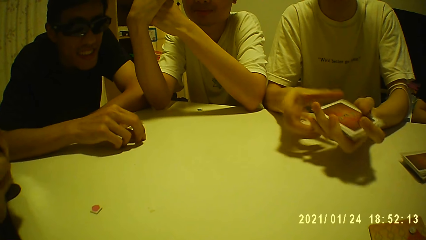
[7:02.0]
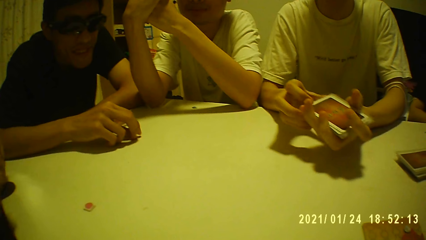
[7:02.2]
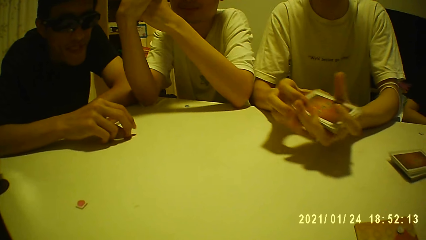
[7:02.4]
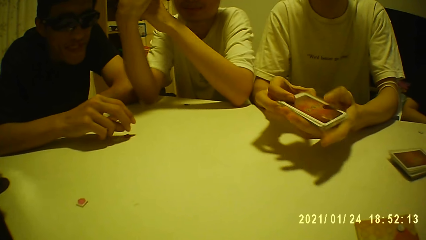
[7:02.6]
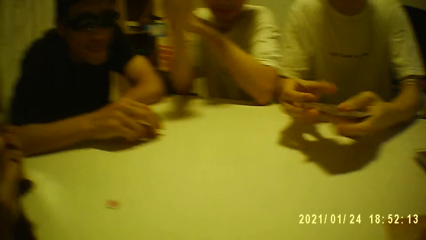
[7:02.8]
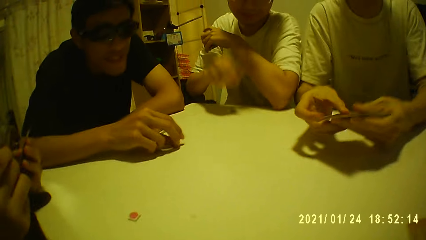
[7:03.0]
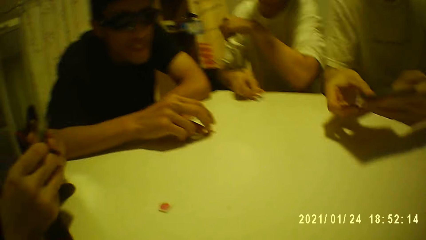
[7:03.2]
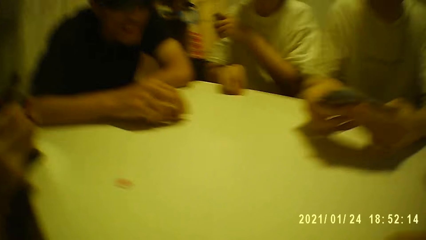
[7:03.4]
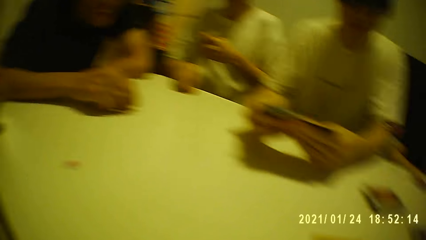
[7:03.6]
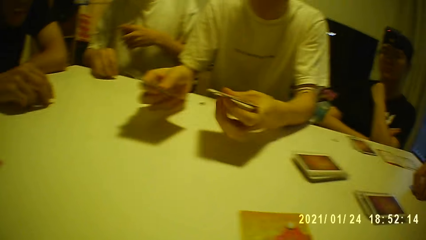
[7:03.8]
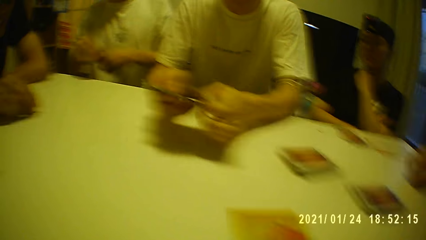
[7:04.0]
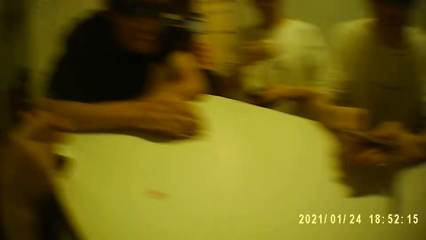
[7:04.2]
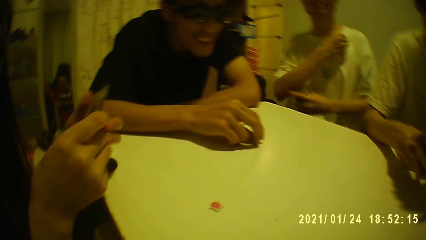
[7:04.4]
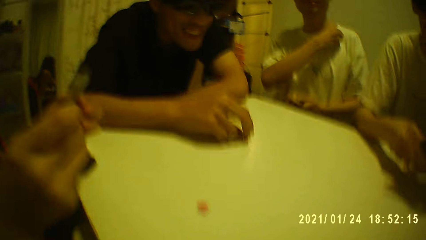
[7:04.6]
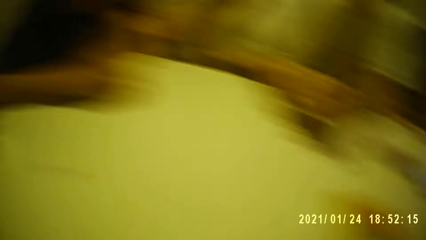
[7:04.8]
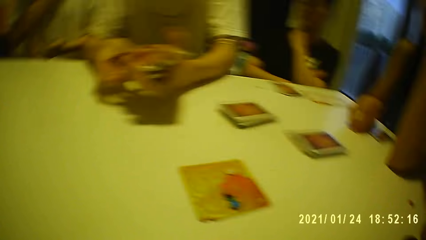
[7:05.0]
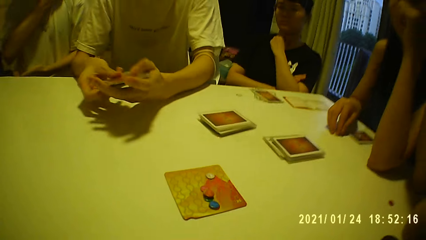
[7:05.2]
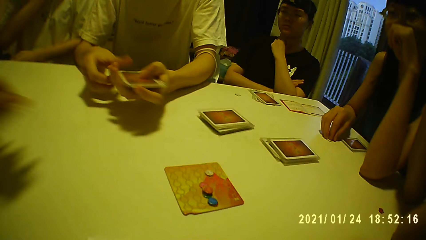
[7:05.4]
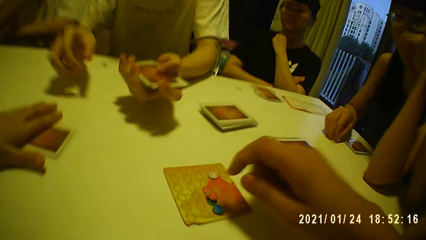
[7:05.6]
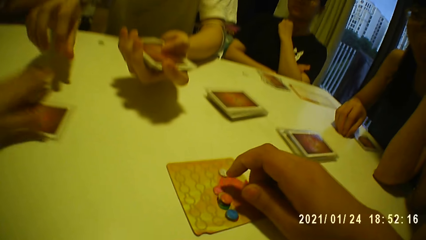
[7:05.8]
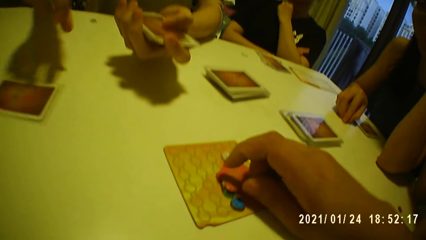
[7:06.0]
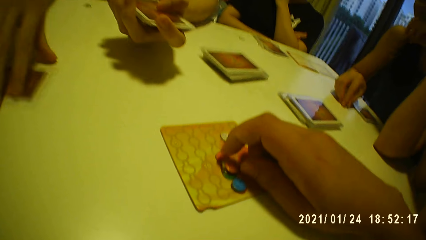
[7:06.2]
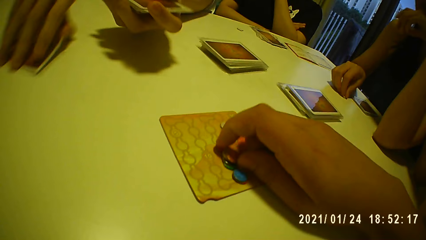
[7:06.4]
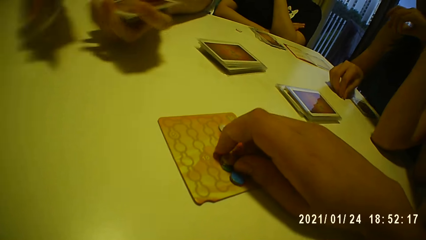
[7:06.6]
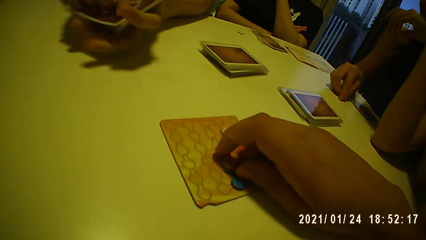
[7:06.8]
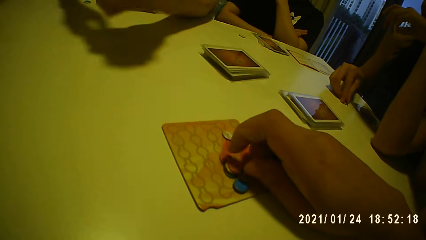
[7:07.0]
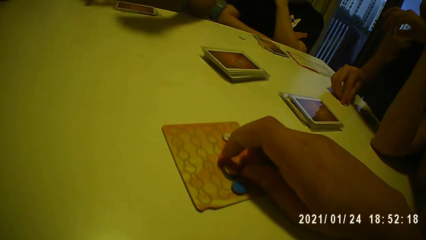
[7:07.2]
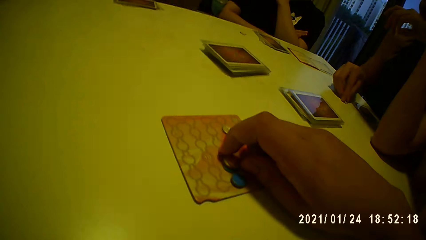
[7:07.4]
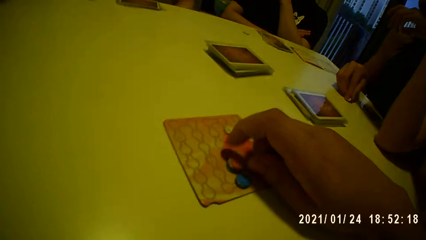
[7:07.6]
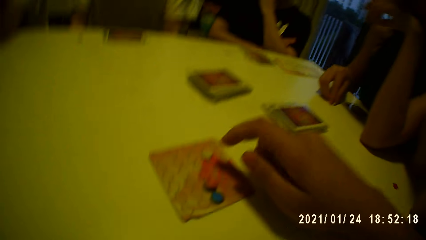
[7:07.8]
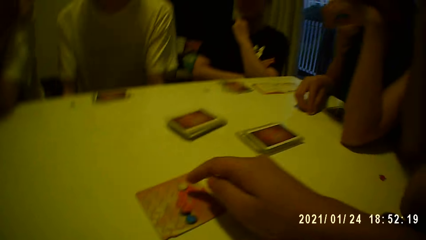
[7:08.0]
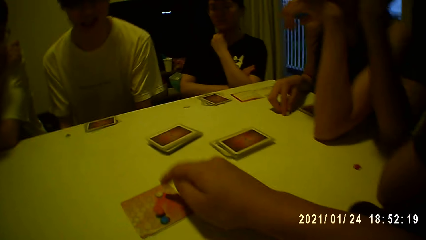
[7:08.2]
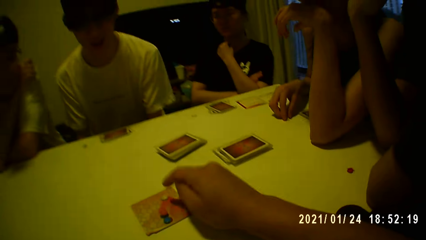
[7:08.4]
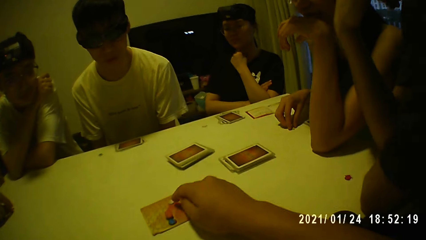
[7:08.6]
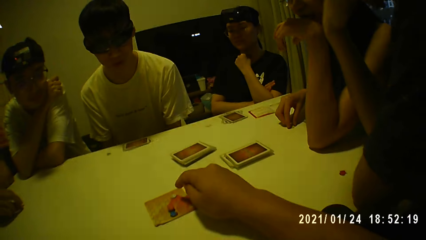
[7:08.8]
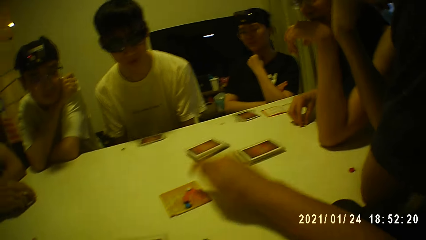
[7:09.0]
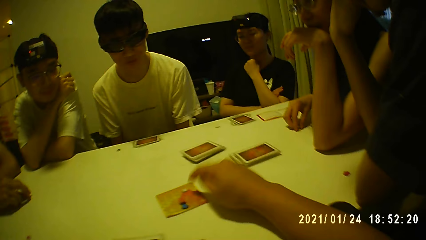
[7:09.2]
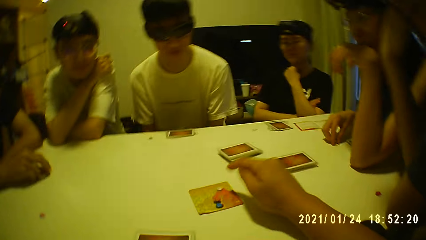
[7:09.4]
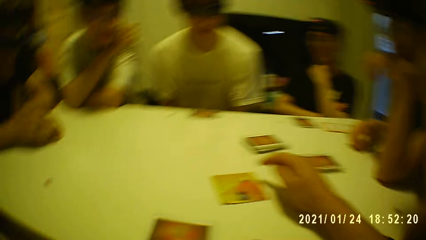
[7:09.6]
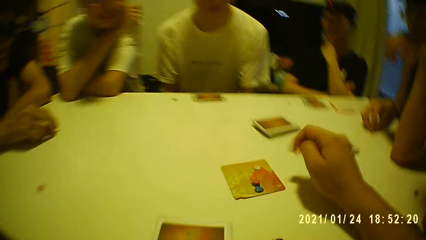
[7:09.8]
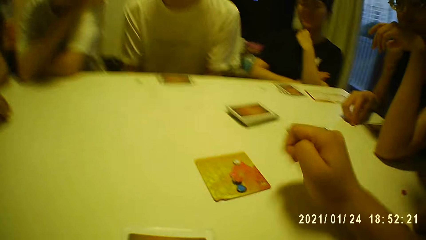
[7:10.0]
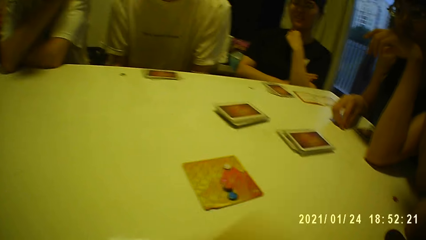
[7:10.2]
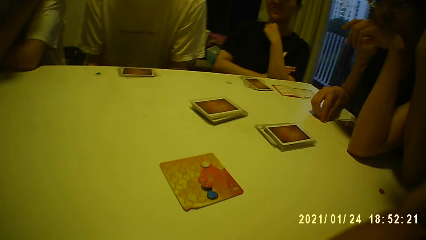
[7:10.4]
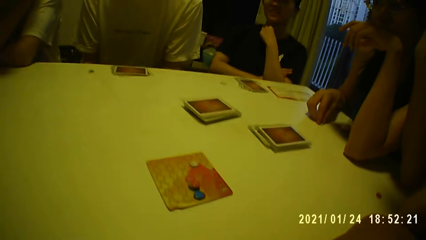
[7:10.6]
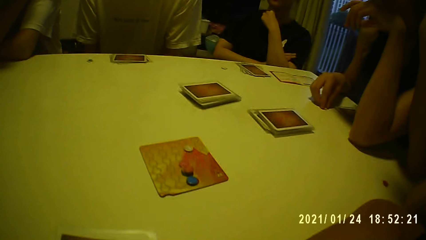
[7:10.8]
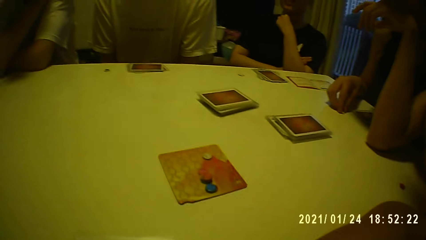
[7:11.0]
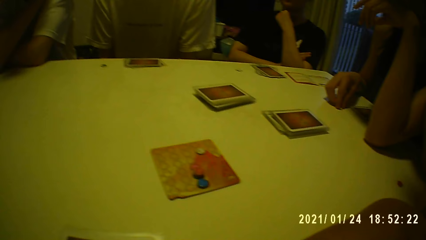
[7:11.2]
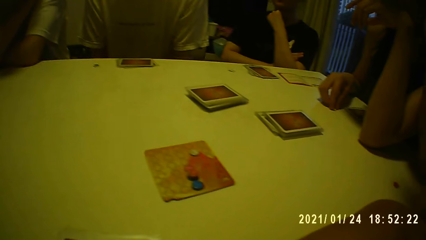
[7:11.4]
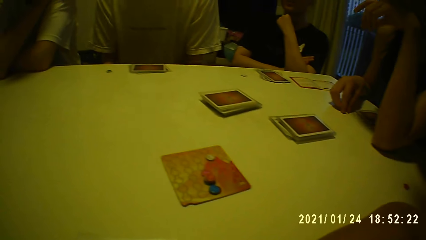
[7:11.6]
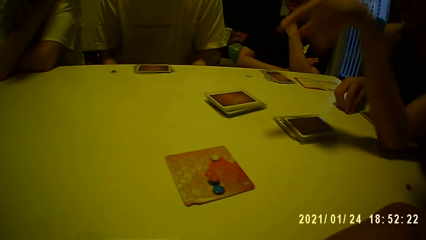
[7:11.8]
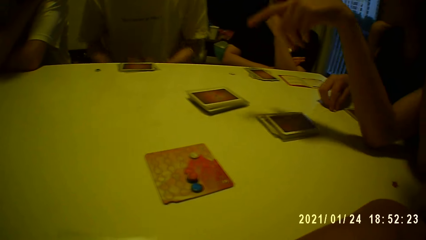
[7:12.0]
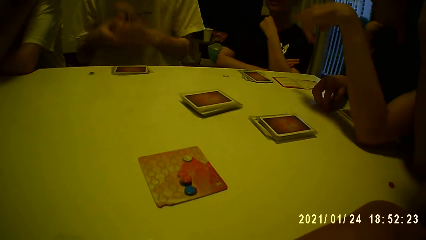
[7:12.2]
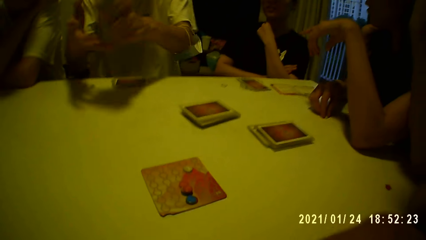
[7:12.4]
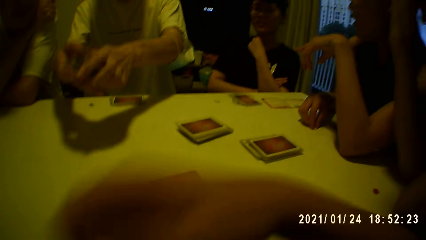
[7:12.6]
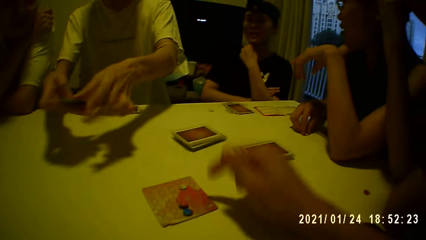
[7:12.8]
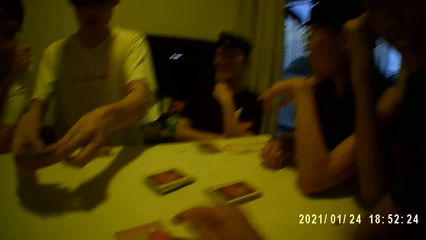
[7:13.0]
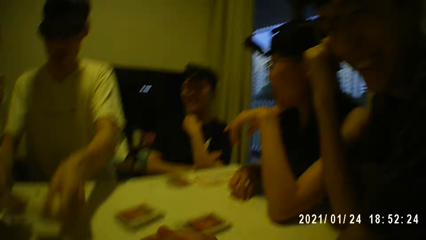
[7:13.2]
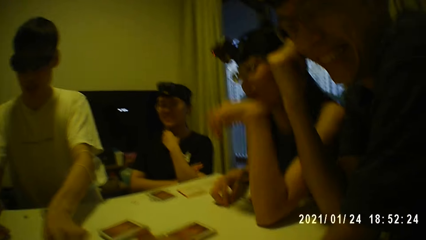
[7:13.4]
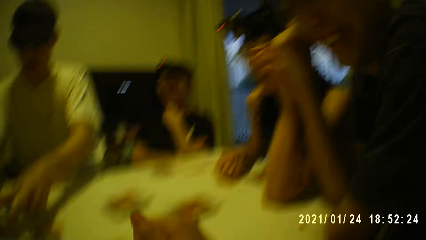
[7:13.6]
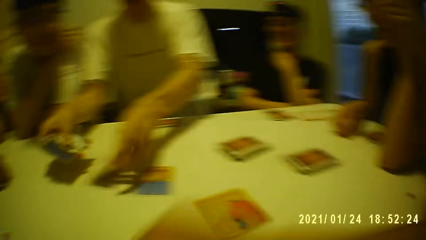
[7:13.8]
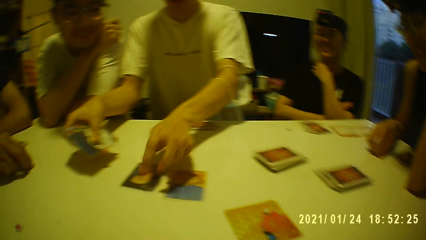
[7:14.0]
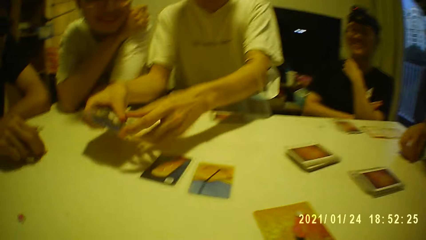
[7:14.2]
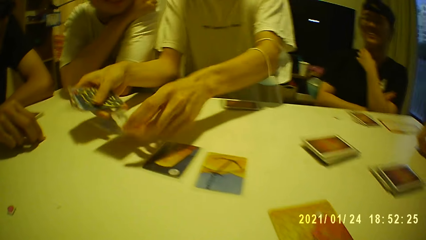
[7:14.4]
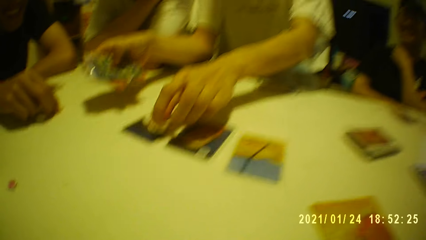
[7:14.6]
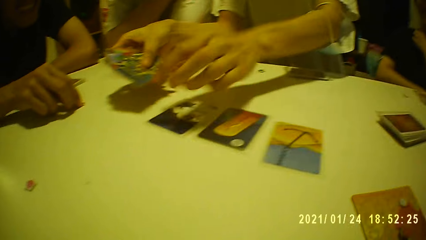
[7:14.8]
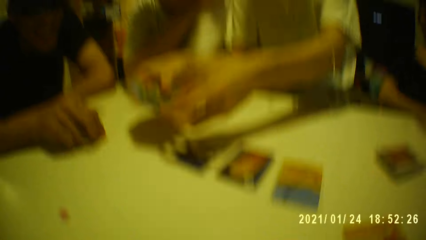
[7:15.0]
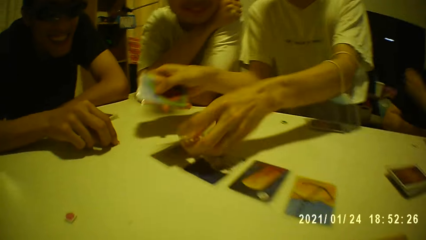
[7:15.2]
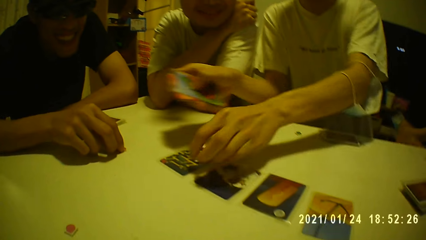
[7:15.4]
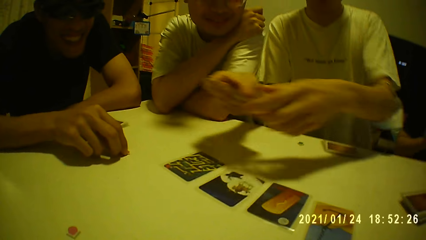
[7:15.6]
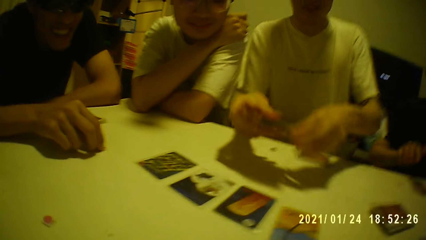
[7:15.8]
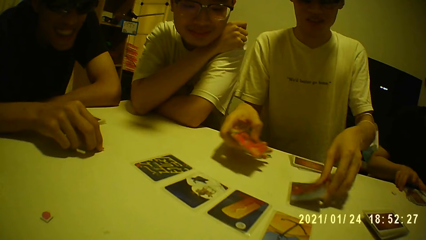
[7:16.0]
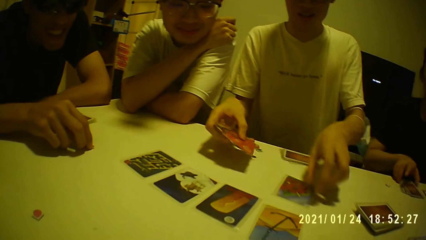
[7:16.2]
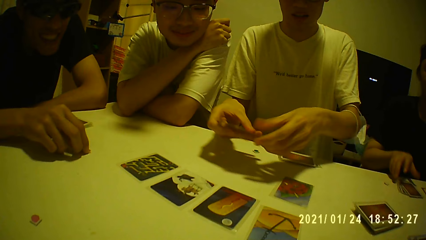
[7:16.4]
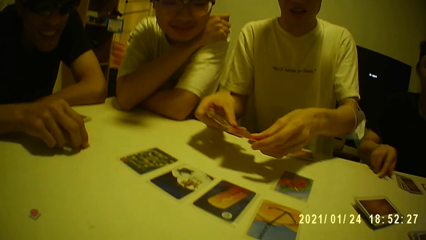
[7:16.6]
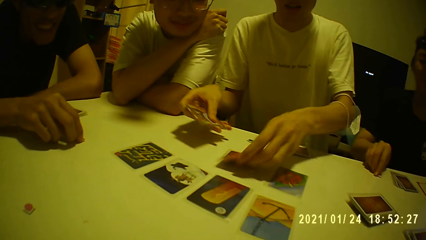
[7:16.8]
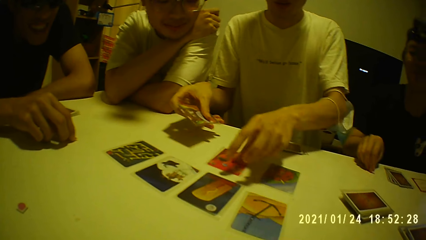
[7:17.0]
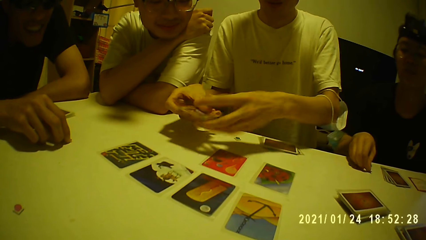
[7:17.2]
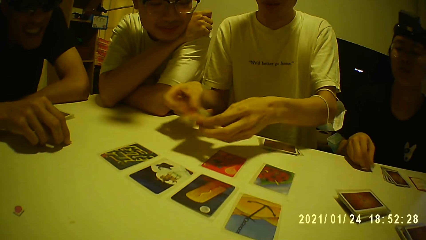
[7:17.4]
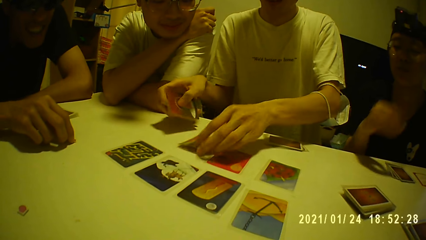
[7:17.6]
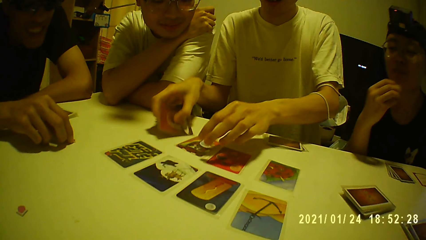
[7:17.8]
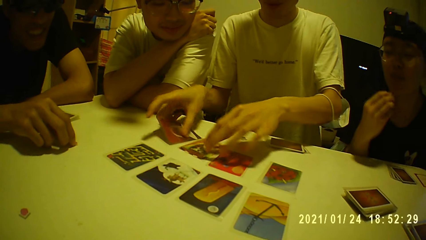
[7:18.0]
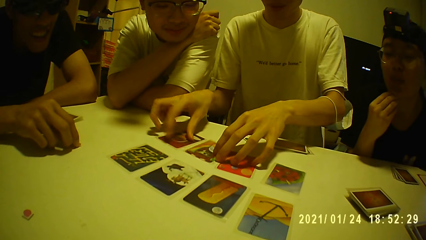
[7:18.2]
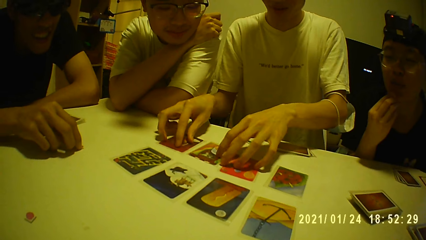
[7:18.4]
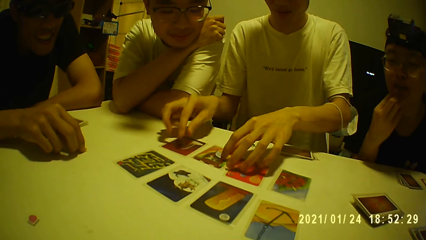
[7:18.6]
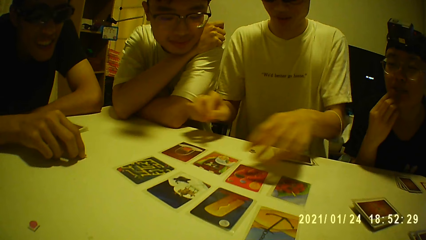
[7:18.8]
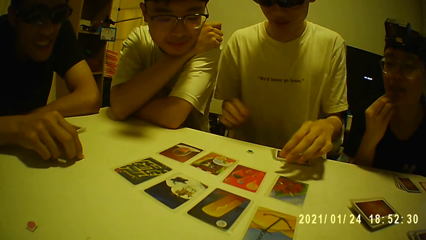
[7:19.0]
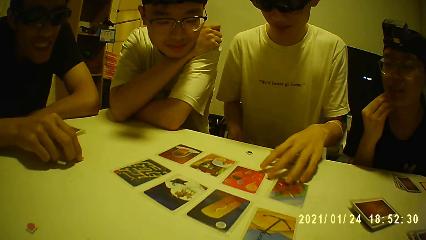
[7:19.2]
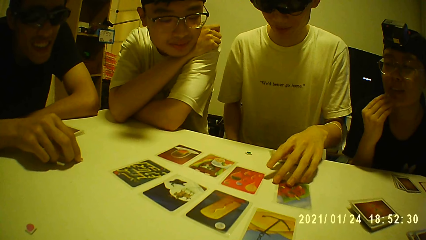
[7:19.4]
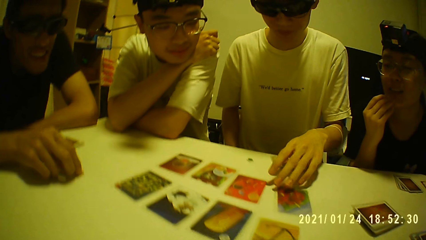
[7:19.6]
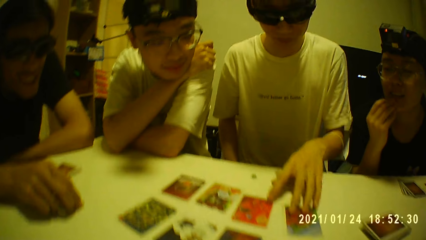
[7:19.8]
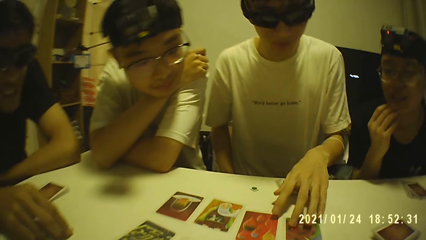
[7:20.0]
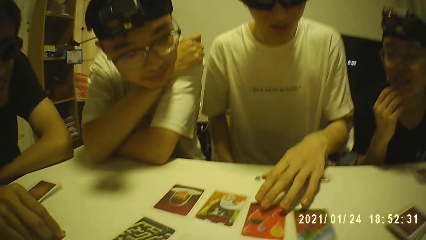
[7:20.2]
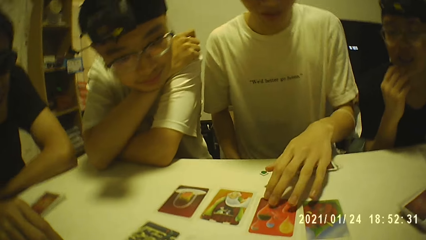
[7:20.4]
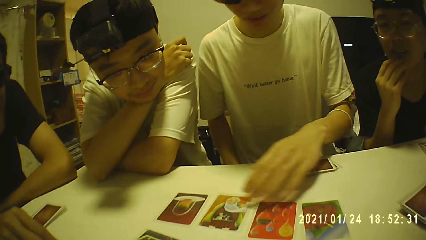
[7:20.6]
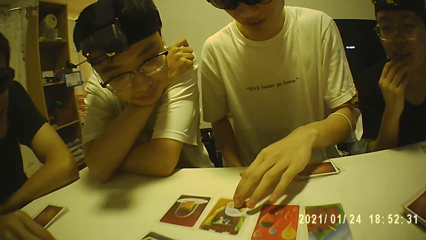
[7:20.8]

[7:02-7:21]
A person picks something from the table. A woman places the card on the table with her right hand. The camera wearer touches the tokens on the card with his right hand. A man picks the card from the table with his right hand. The camera wearer points at something on the table. Another person points at cards on the table. The man holds the cards with his hands and holds the cards with his right hand. The man places the card in his right hand on the table with his left hand repeatedly. A third person arranges the cards on the table. The man places the card on the table with his right hand, moves the cards on the table with his hands, and moves the cards on the table with his left hand.
